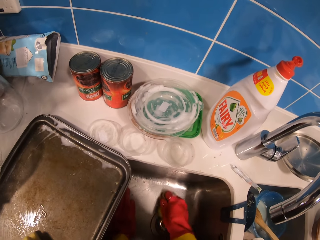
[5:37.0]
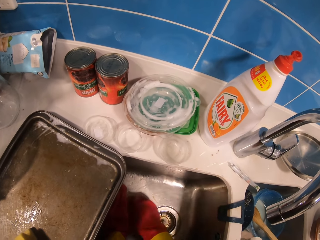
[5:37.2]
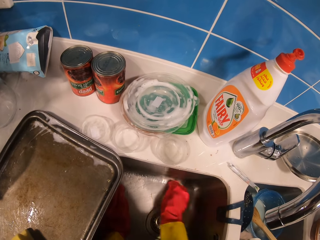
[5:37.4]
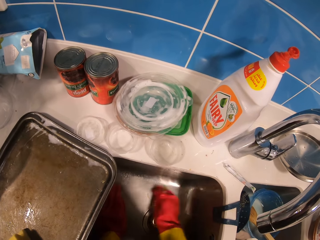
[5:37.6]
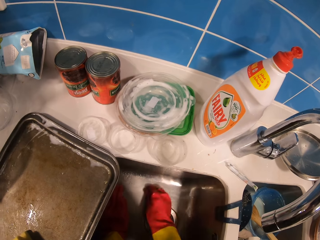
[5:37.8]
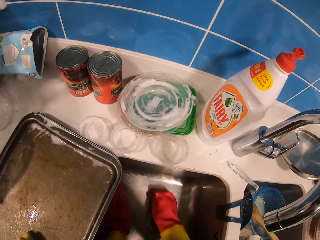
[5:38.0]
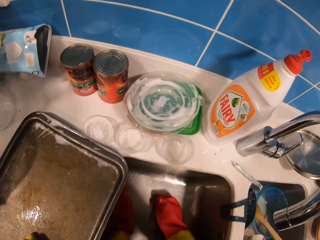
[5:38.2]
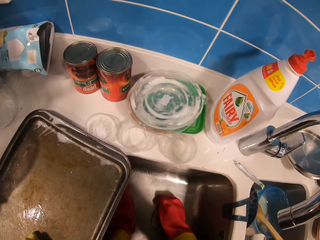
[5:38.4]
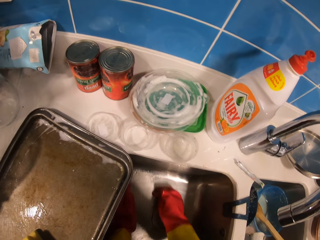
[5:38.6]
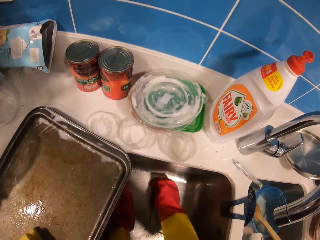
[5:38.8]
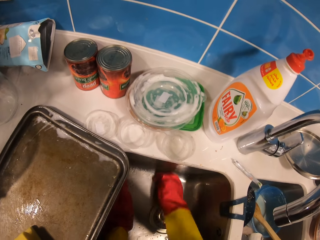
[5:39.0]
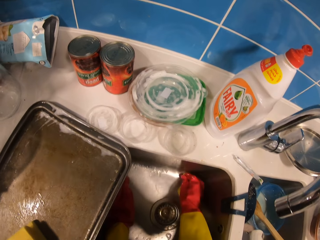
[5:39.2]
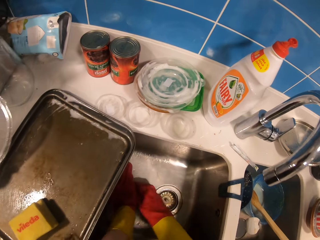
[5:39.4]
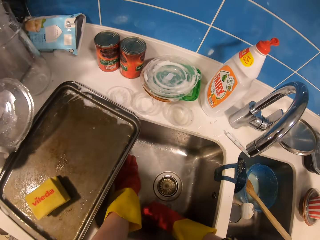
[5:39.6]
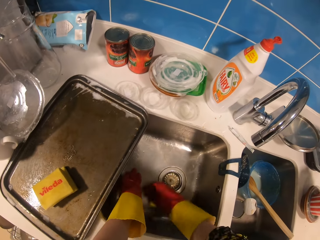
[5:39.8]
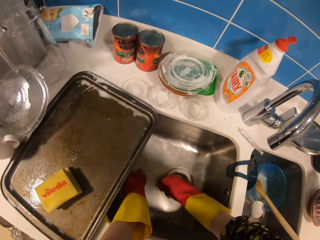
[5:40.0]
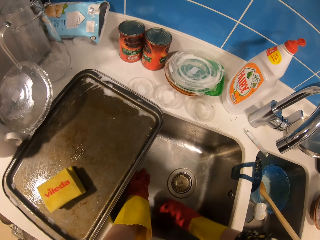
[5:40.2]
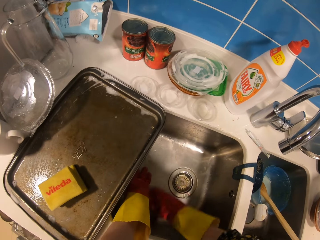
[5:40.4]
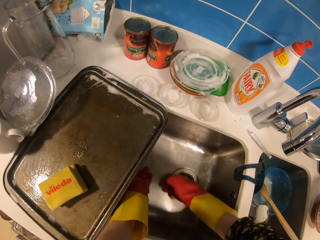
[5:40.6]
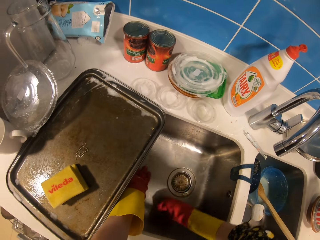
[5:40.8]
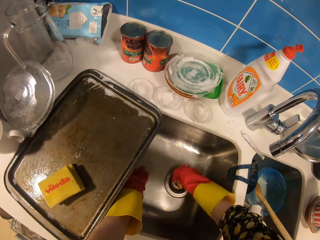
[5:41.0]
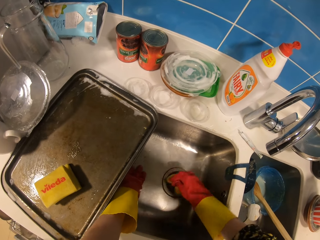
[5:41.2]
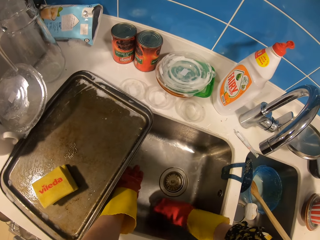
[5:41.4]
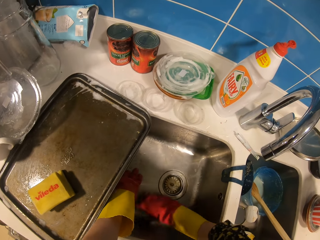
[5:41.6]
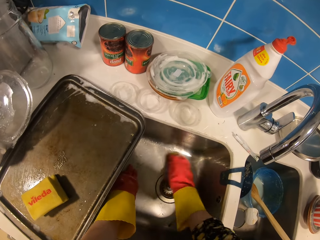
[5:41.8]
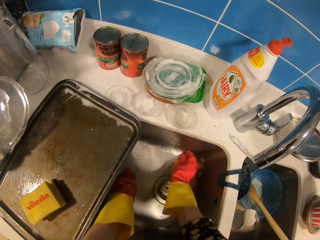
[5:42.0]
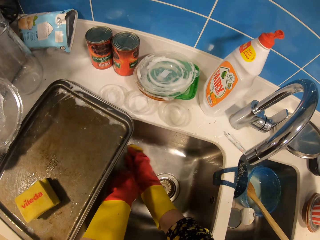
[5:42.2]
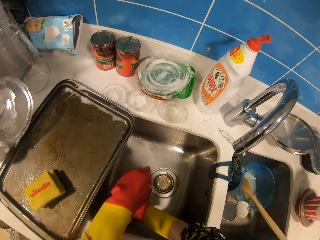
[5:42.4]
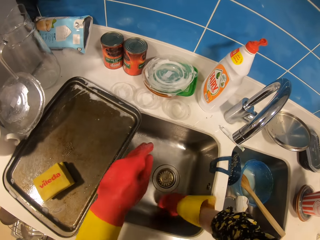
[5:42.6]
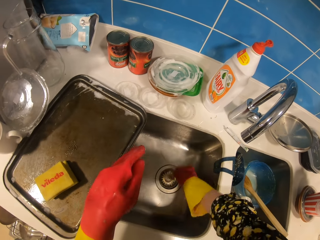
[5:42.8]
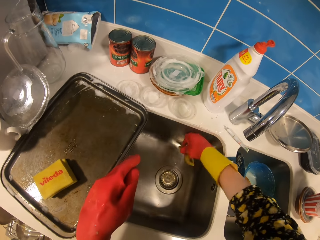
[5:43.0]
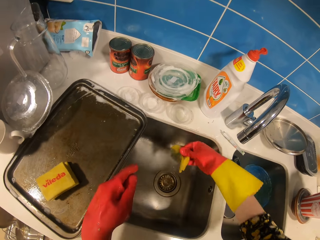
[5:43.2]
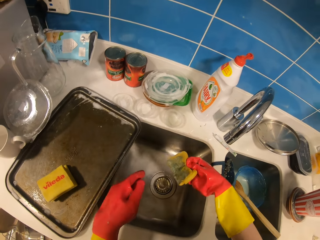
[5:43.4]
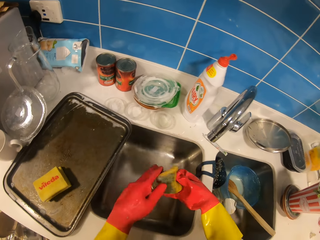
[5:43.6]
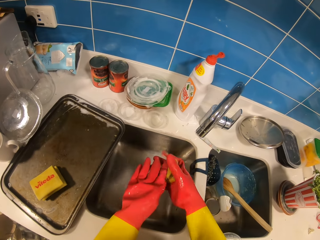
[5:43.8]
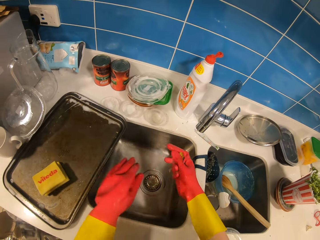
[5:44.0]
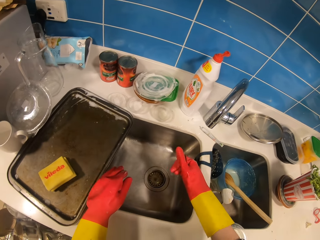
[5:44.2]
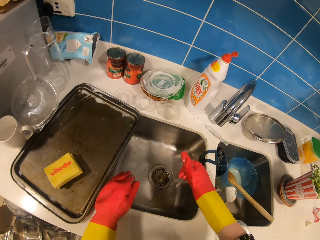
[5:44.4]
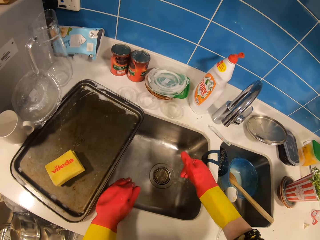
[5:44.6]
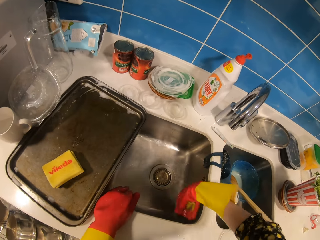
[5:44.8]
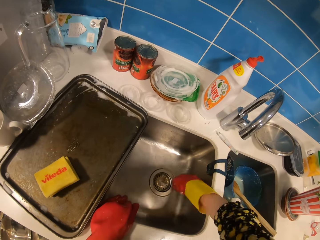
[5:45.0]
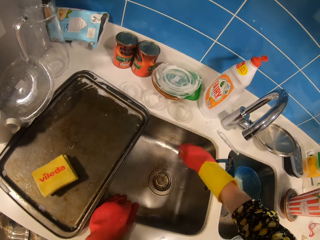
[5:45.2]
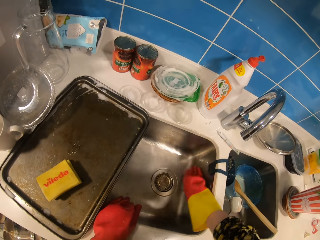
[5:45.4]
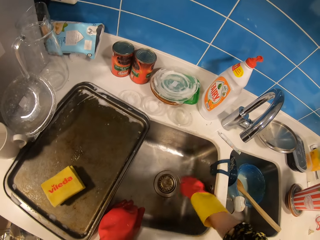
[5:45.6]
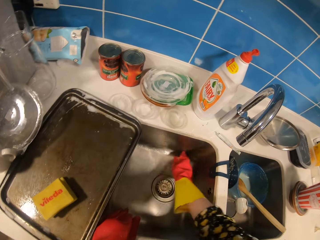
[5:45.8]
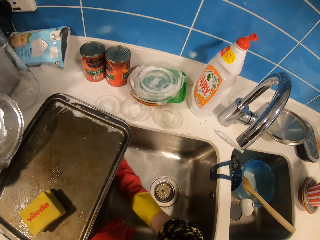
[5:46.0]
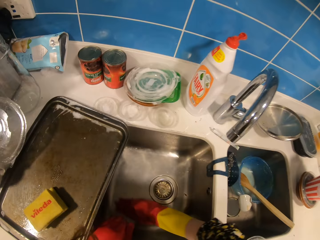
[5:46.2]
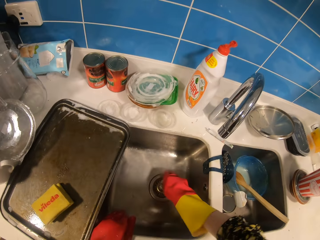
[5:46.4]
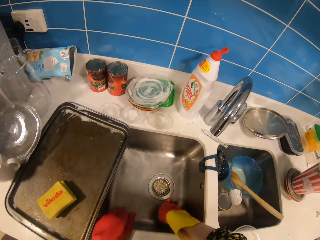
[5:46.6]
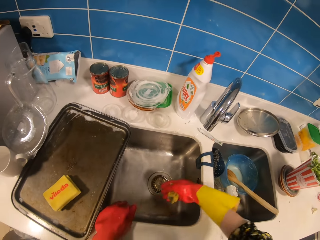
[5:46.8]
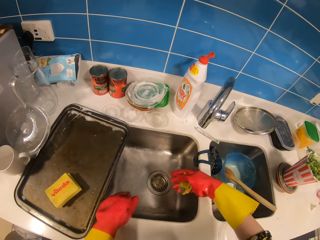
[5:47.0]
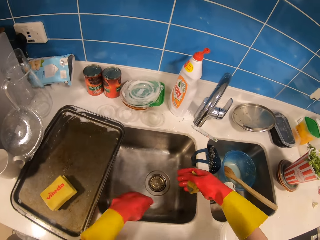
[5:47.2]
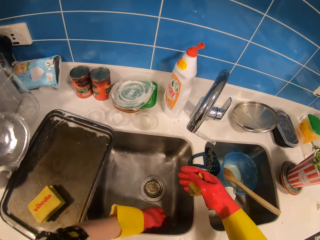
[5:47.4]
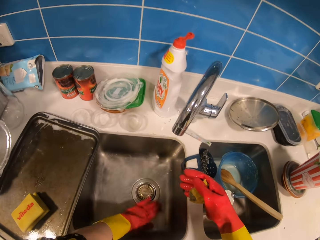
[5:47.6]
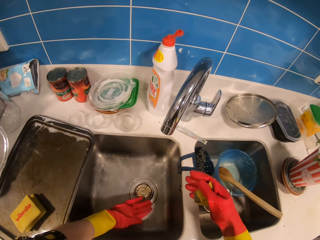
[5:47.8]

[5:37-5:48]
The camera wearer squeezes a sponge scrubber with the right hand. They rinse excess water from the scrubbing sponge. They scrub the kitchen sink with the sponge scrubber.

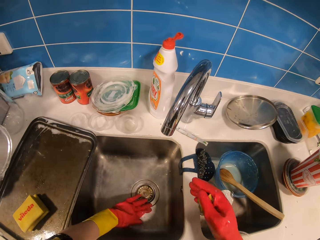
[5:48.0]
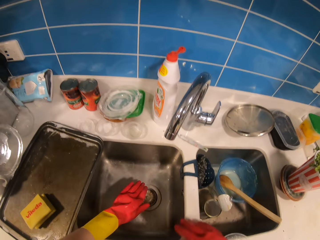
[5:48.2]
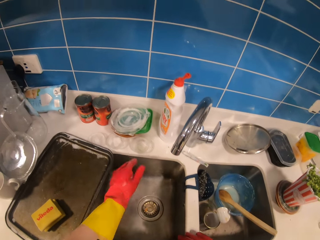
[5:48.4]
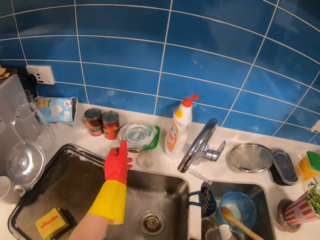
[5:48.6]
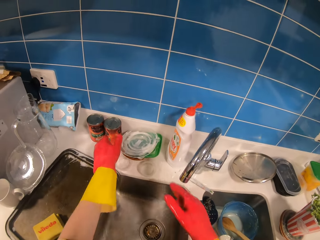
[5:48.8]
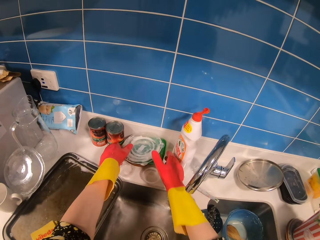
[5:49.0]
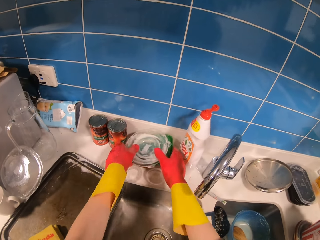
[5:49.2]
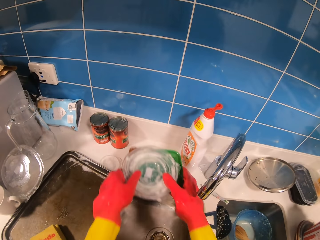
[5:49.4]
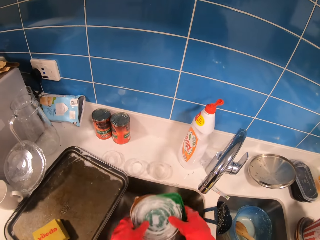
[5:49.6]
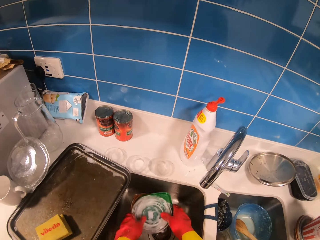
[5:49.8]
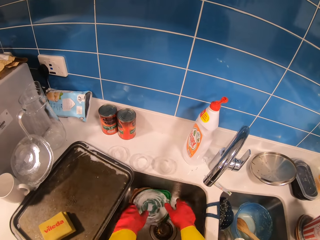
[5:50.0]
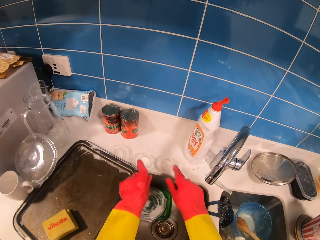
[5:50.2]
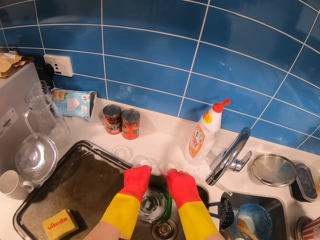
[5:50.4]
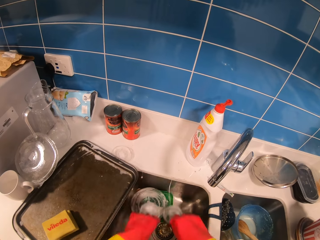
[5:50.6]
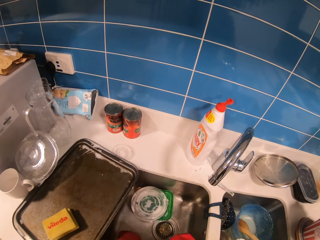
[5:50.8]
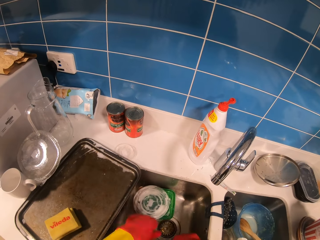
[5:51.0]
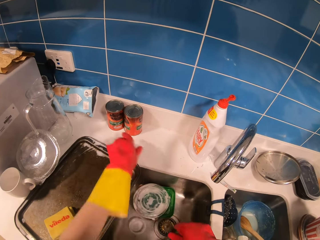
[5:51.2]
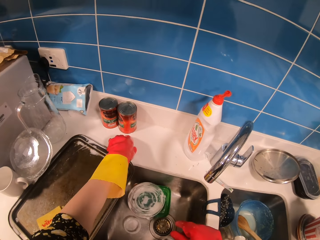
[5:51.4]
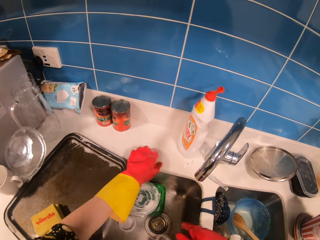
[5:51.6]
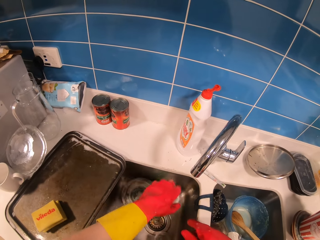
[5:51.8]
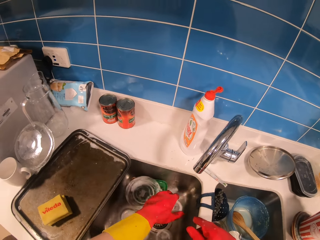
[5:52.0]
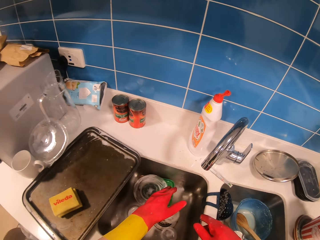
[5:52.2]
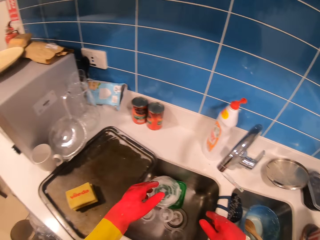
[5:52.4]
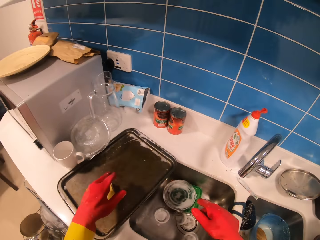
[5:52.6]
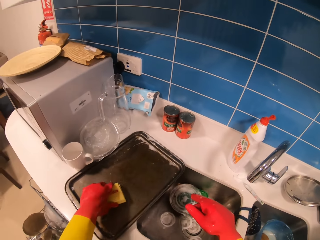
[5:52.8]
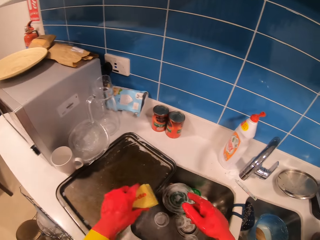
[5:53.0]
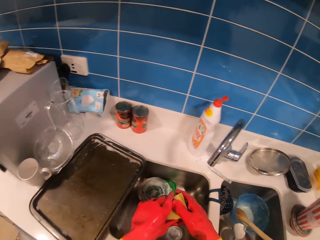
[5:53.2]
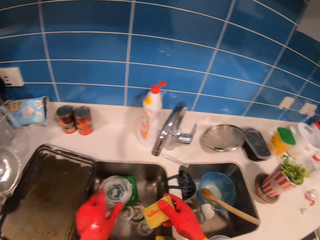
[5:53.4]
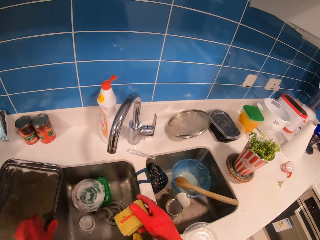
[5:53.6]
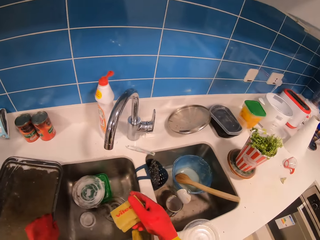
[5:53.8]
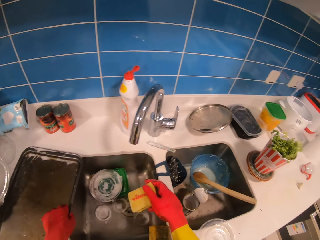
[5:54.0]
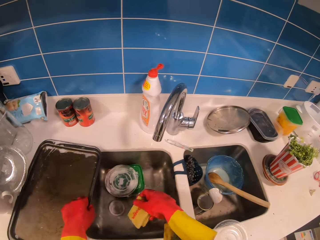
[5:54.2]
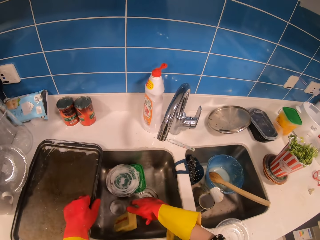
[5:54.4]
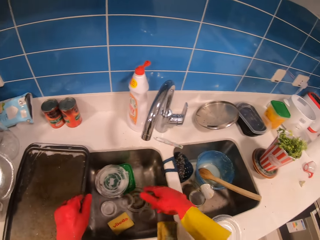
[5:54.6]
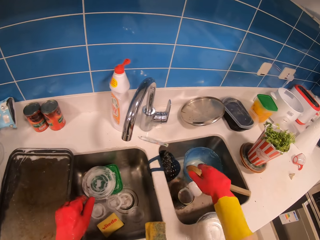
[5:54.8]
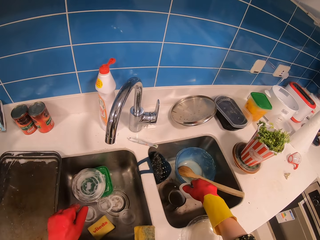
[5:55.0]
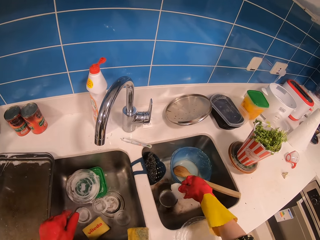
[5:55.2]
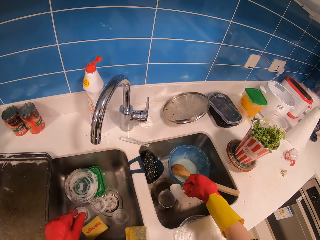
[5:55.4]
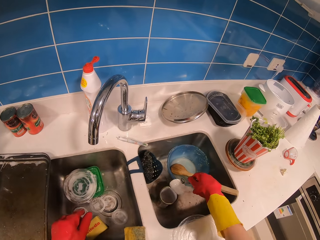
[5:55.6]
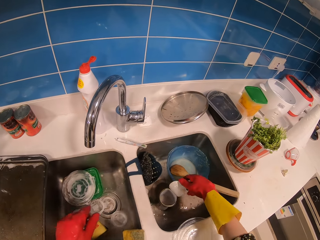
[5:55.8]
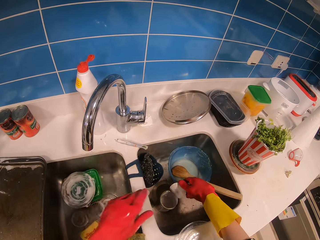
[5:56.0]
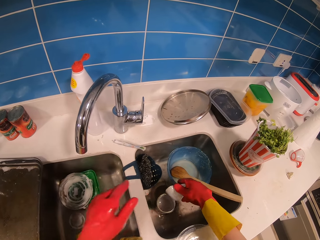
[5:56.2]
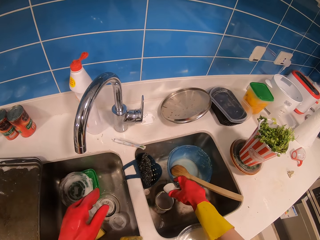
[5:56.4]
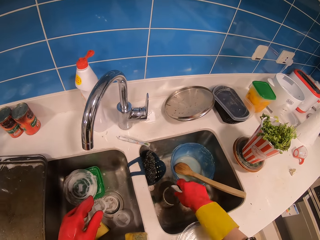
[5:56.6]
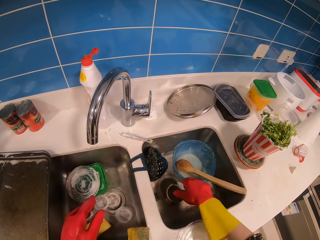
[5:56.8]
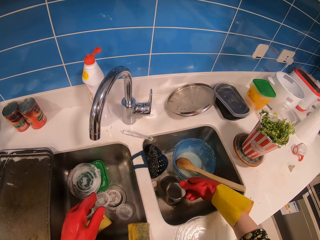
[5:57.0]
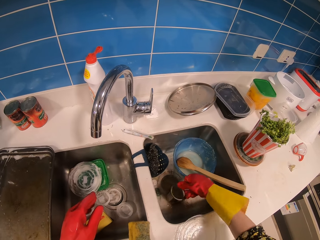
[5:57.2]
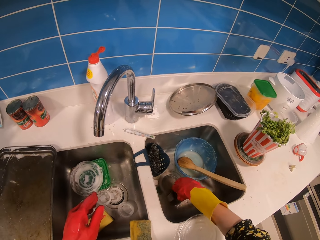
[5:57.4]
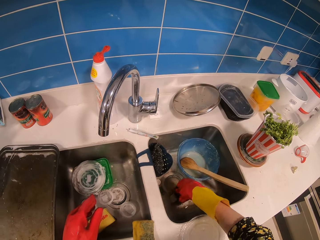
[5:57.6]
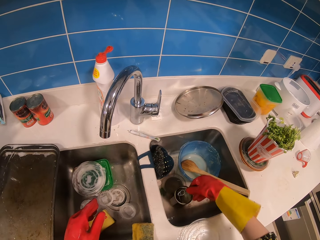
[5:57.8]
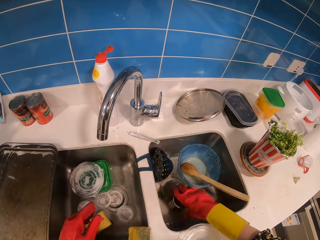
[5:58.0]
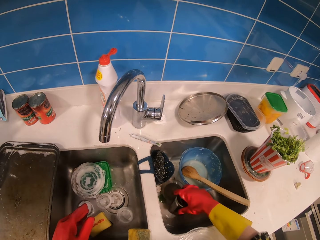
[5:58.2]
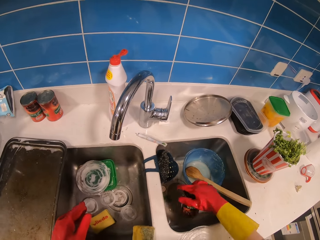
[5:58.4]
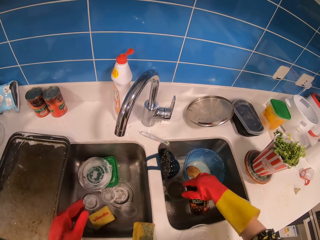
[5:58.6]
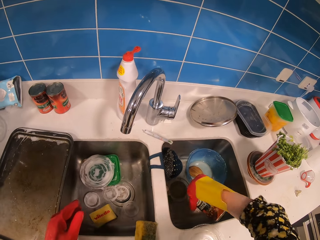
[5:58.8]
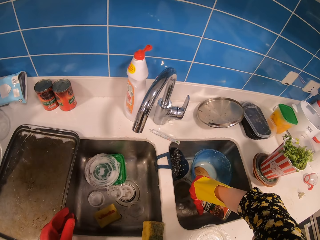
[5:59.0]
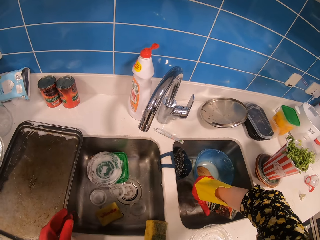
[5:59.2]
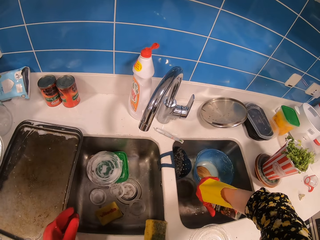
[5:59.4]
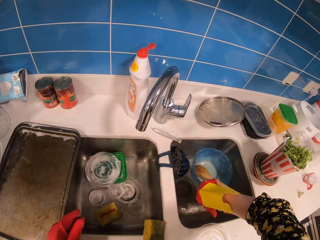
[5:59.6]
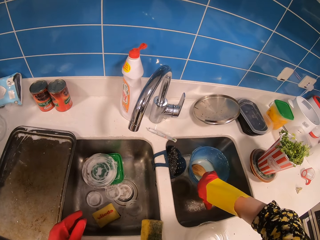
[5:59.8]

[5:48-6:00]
The camera wearer adjusts a kitchen sink strainer with the left hand. They pick up dish lids from the surface of the sink with both hands and place the dish lids in the sink. They pick up plastic containers on the sink with both hands and place the plastic containers in the sink. They pick up a plastic container with the left hand and drop the plastic container in the sink. They pick up a sponge scrubber from the tray with the left hand and pass the sponge scrubber to the right hand. They hold the tray with the left hand. They drop the sponge scrubber in the sink with the right hand. They touch a can with the right hand in the sink. They close the can in the sink with a lid with the right hand. They rinse the can with the right hand. They pour water in the sink from the can.
